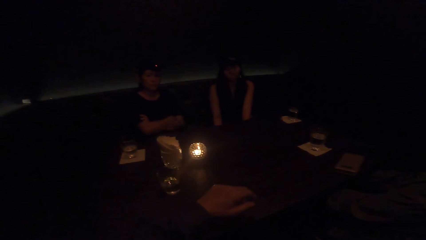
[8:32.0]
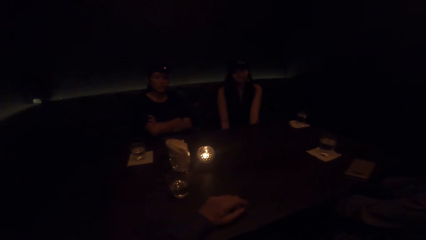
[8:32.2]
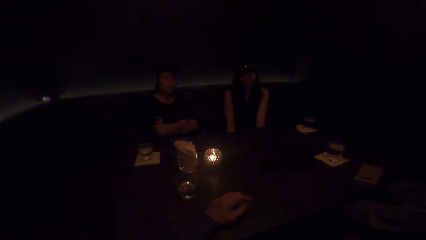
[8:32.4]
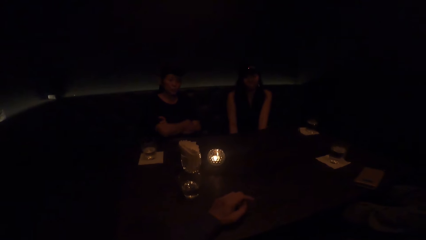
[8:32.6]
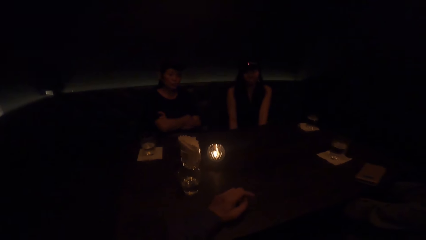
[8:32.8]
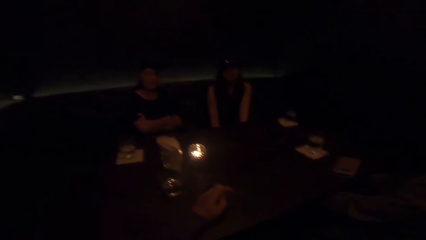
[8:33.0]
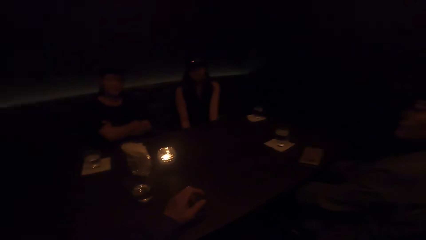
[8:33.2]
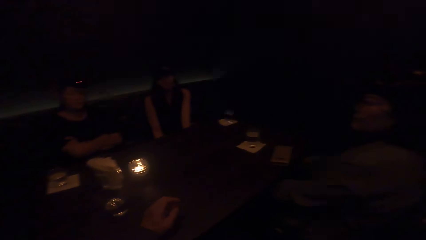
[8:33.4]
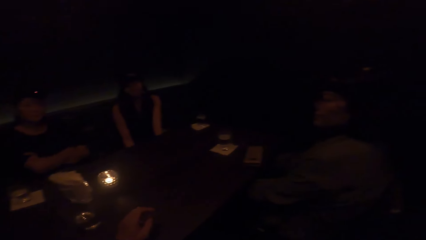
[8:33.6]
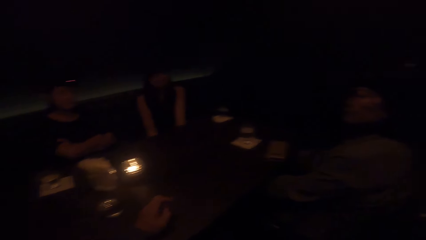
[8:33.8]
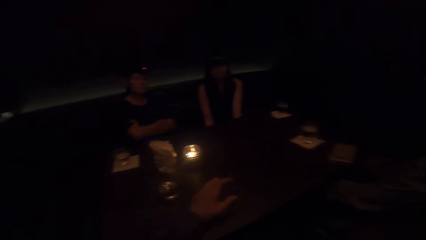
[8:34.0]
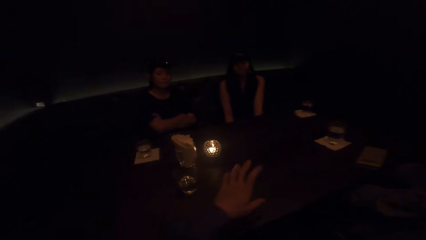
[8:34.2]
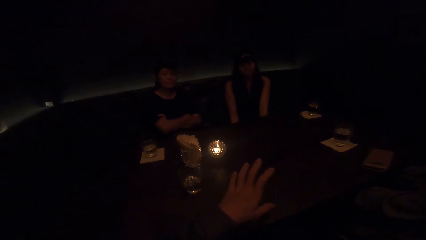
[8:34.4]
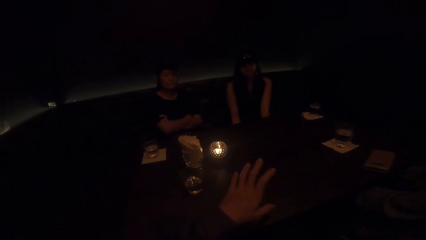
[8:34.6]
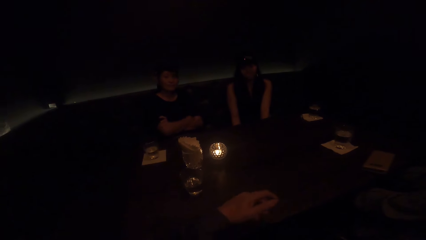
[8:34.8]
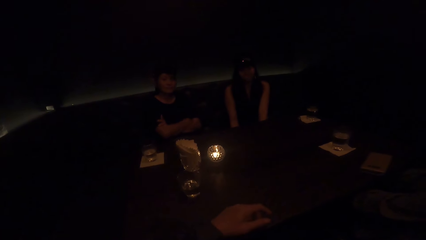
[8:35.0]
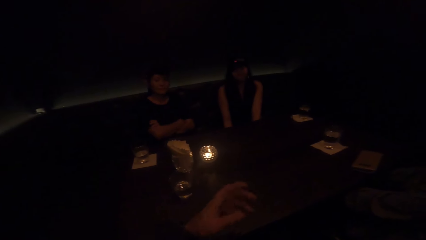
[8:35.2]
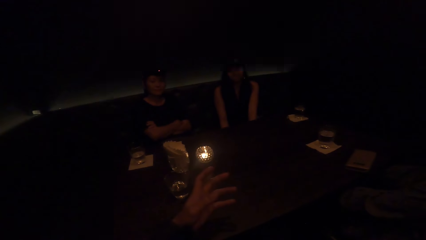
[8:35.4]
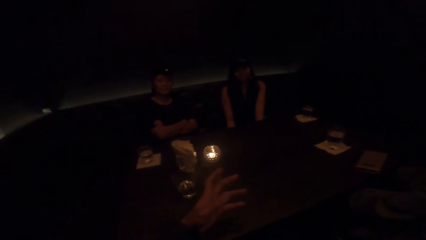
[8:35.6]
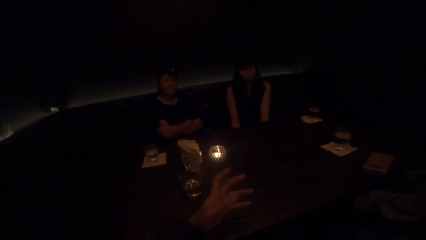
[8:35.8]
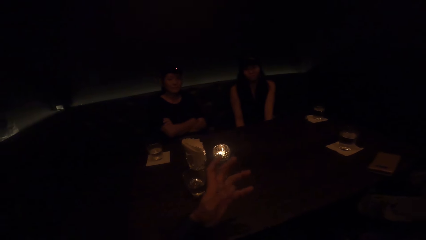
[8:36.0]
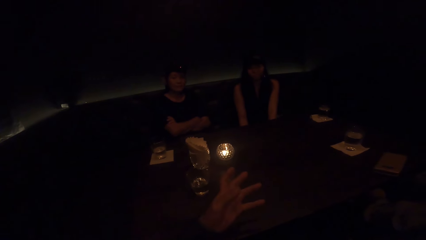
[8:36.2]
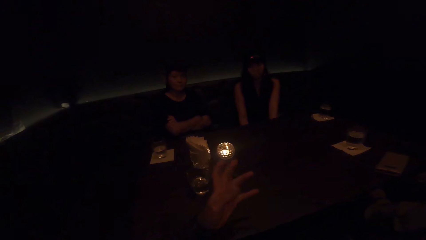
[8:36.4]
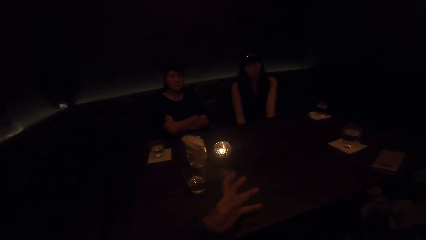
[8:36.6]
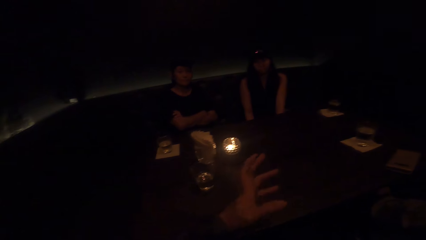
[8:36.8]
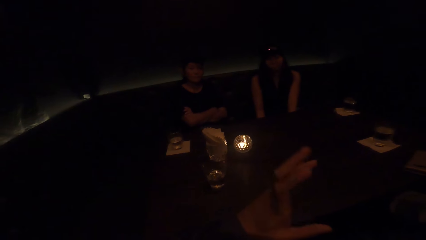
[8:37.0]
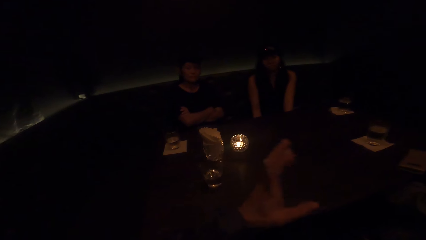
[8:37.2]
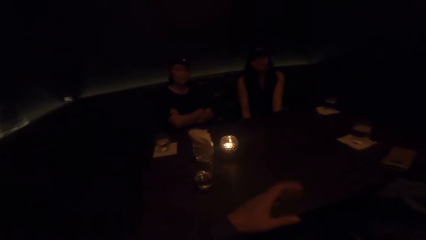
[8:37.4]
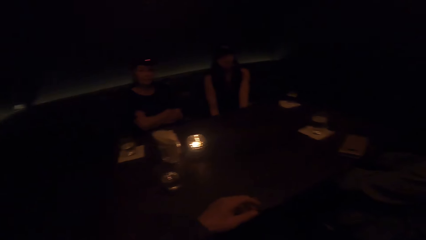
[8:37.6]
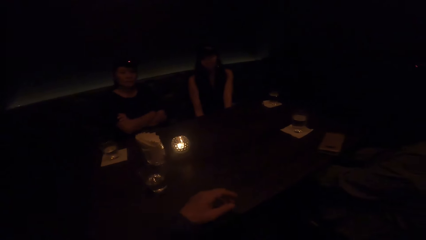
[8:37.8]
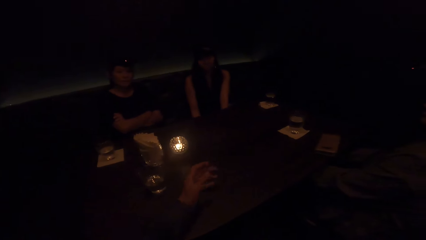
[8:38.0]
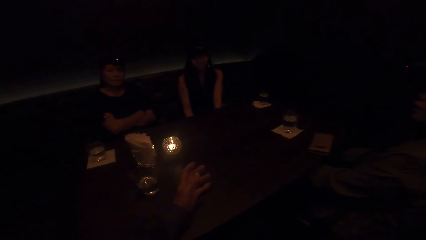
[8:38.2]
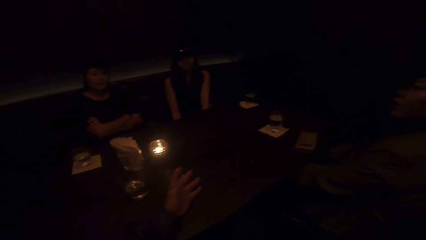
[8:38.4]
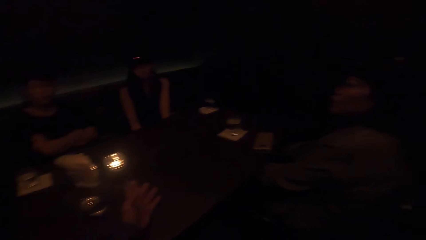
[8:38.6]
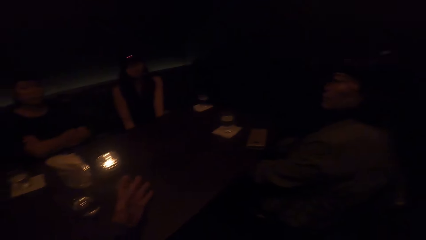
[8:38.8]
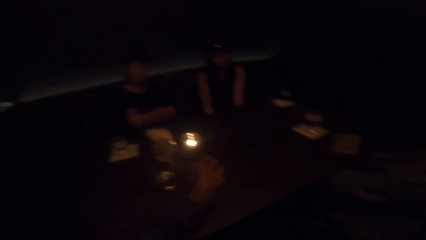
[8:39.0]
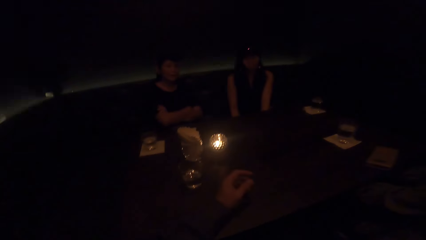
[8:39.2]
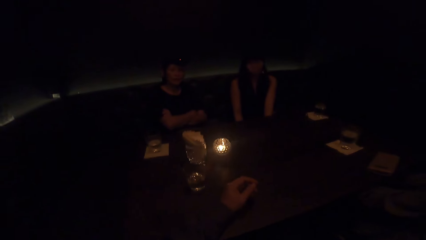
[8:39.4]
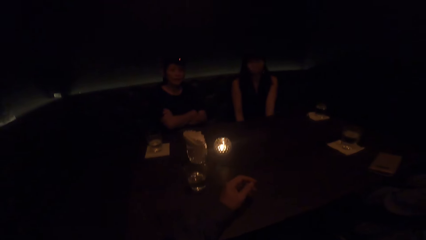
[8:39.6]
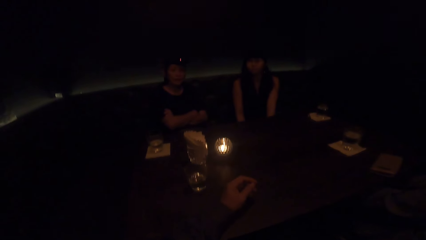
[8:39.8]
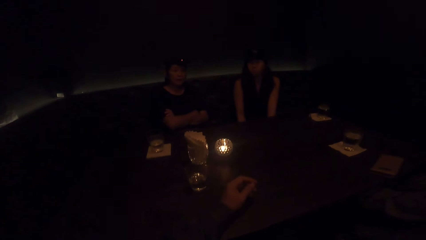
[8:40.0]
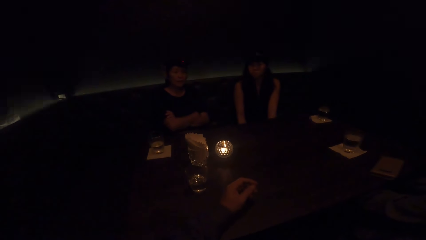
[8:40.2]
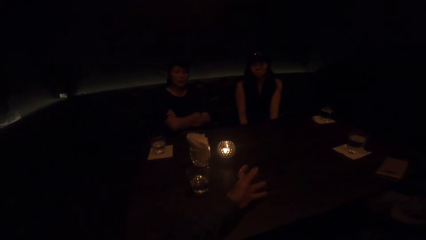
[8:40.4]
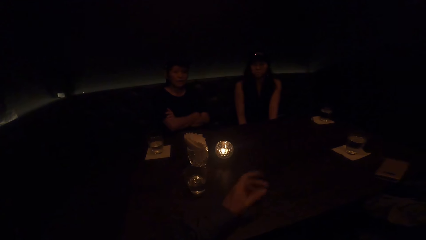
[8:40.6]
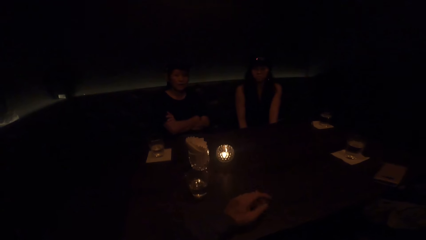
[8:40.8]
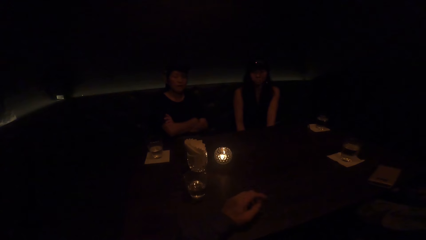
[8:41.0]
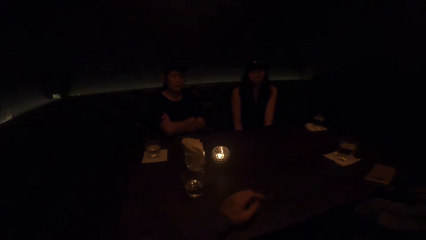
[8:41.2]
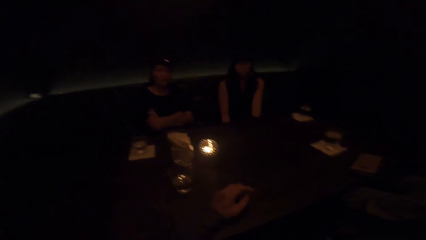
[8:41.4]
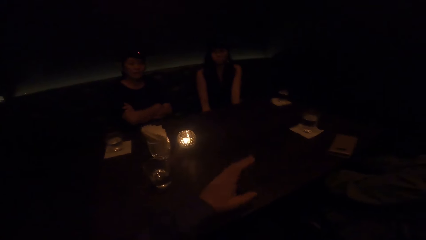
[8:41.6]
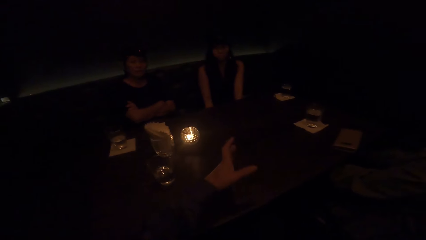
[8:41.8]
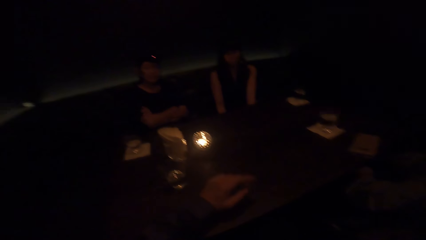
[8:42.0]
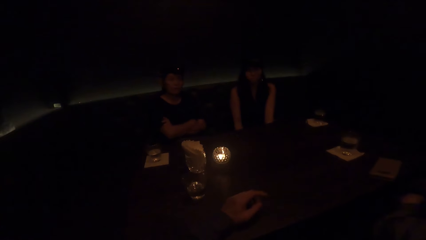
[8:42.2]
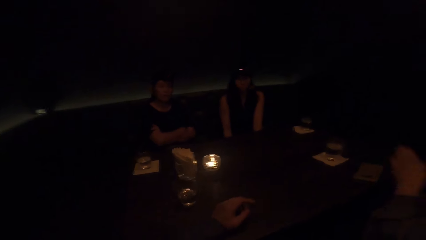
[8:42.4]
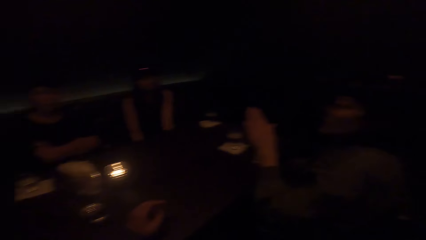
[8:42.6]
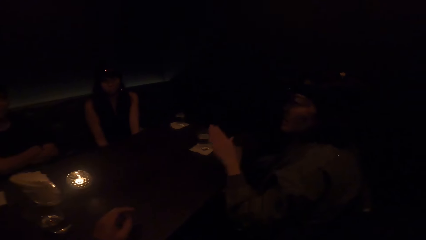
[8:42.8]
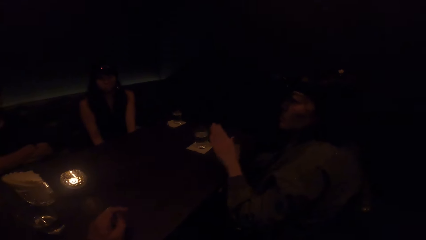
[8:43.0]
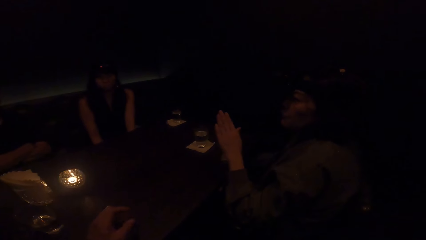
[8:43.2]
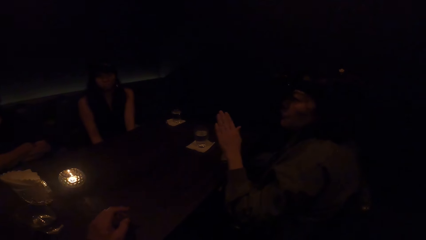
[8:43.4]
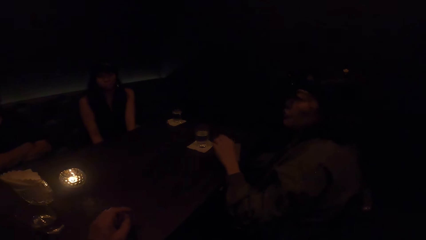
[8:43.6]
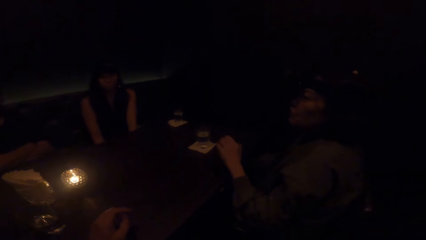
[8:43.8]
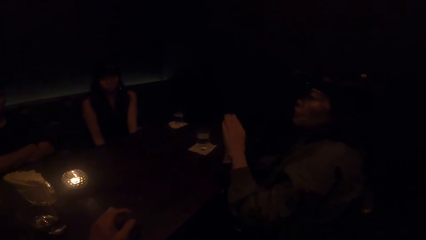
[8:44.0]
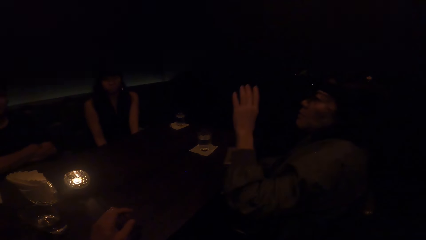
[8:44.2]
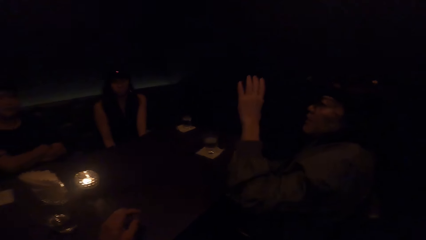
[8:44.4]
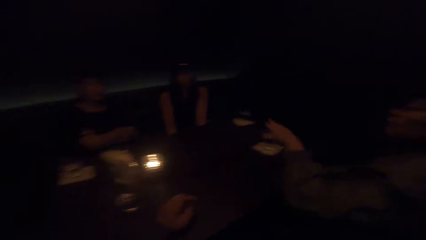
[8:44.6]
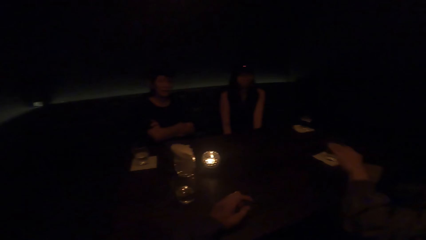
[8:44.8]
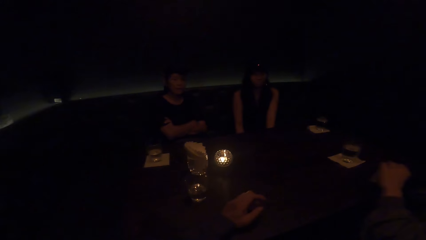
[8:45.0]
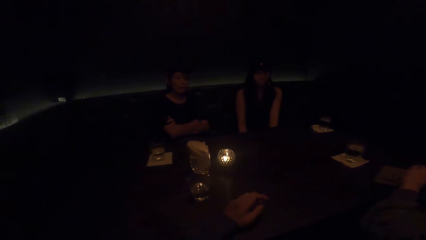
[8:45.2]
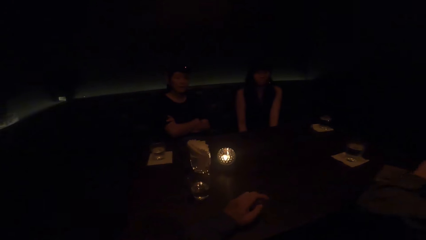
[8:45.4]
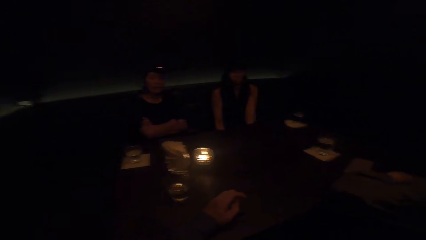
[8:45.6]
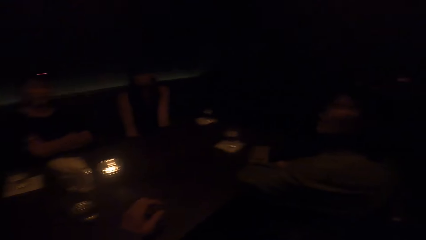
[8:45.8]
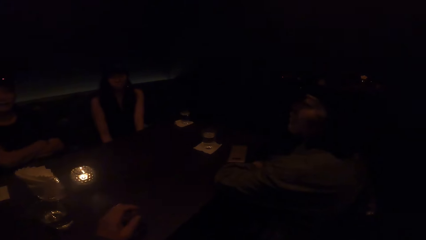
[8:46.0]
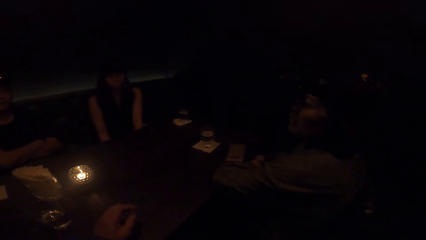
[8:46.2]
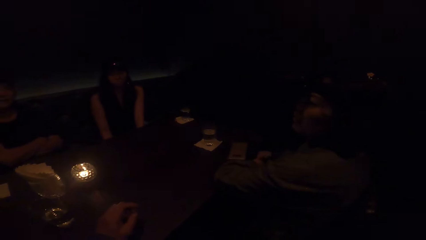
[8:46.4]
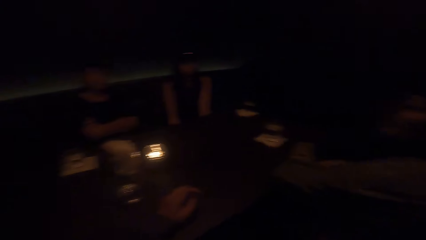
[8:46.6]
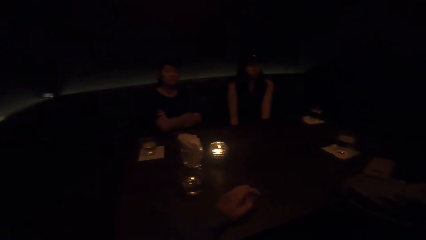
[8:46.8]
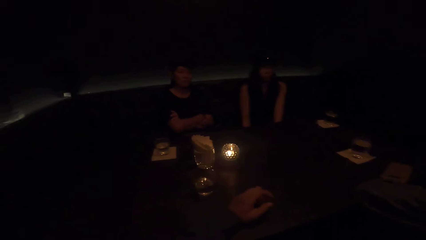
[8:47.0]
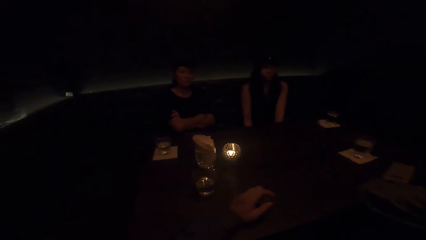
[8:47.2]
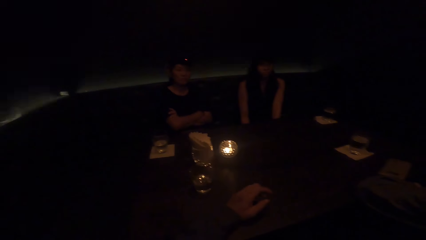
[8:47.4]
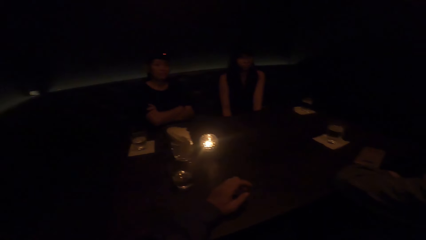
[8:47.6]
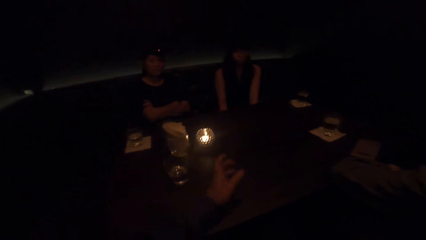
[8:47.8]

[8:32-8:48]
A woman talks to the camera wearer and two other women. The camera wearer talks to the three women. The woman talks to the camera wearer and the other two women.
